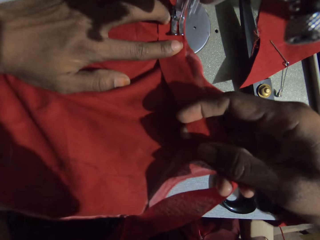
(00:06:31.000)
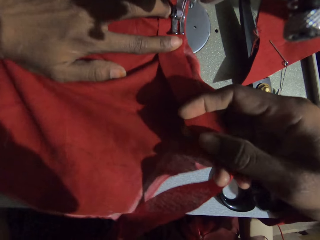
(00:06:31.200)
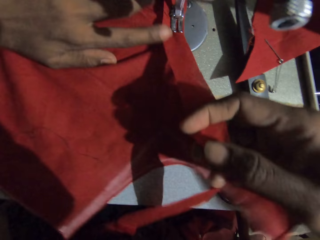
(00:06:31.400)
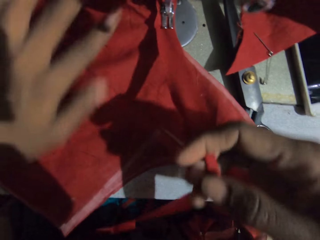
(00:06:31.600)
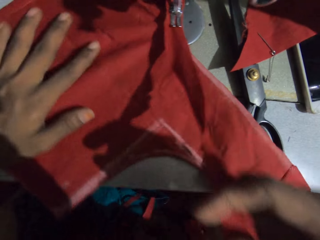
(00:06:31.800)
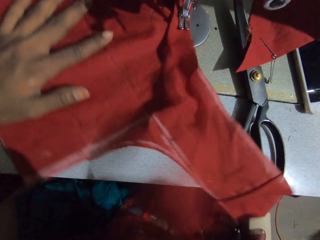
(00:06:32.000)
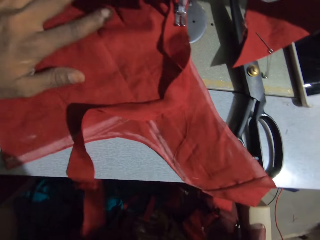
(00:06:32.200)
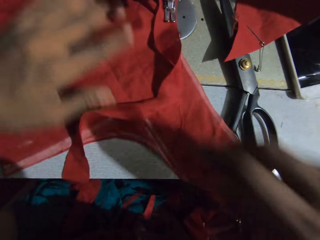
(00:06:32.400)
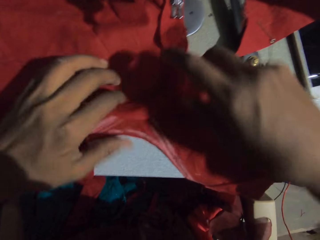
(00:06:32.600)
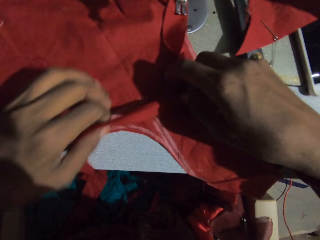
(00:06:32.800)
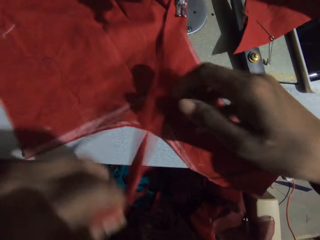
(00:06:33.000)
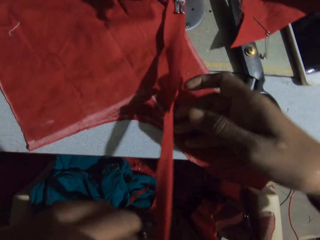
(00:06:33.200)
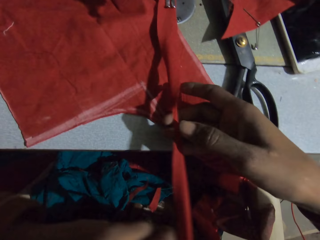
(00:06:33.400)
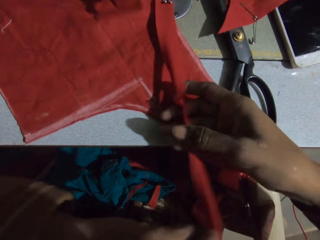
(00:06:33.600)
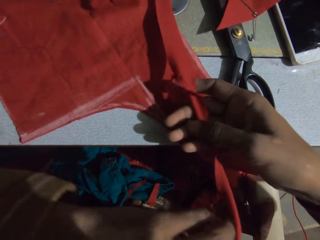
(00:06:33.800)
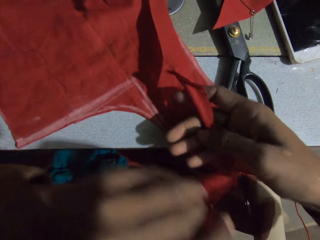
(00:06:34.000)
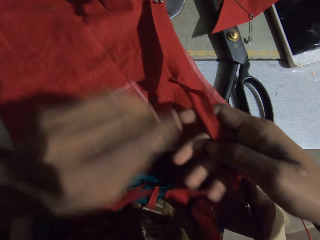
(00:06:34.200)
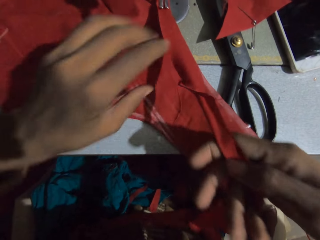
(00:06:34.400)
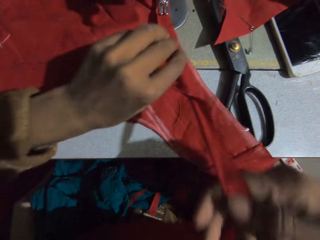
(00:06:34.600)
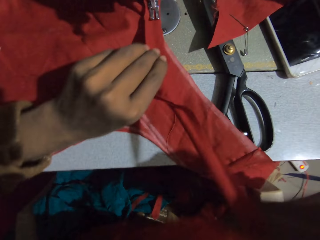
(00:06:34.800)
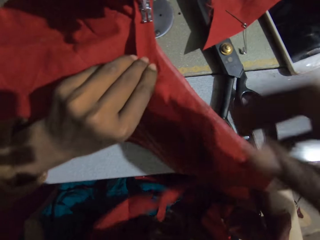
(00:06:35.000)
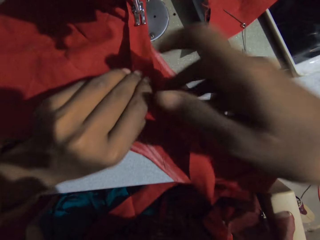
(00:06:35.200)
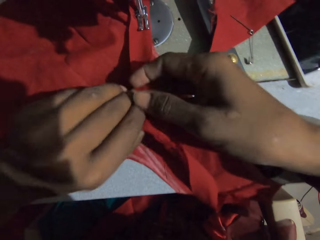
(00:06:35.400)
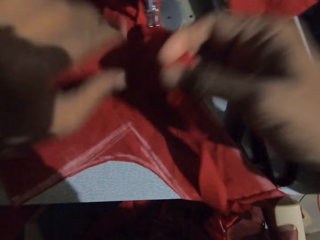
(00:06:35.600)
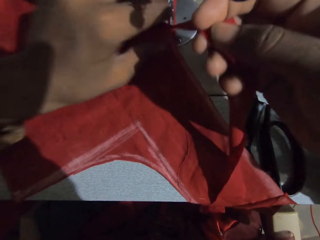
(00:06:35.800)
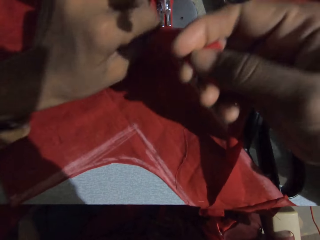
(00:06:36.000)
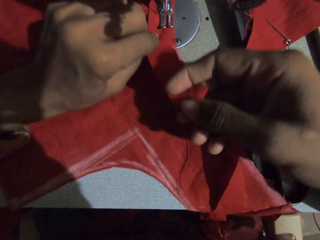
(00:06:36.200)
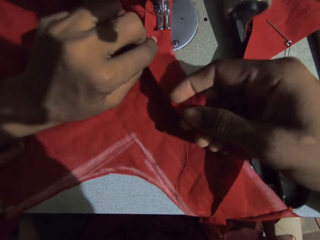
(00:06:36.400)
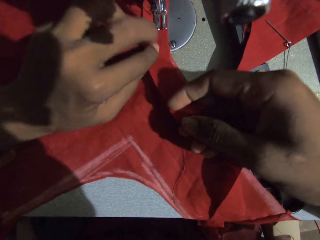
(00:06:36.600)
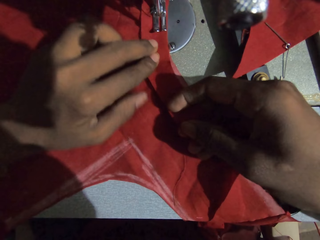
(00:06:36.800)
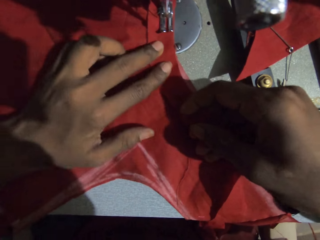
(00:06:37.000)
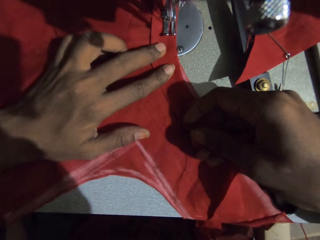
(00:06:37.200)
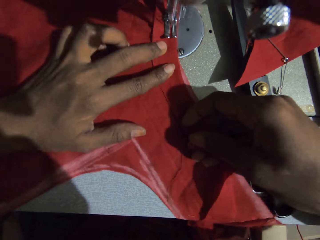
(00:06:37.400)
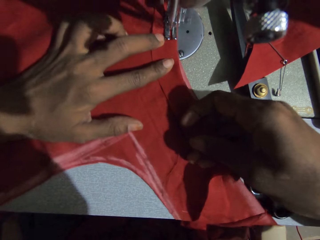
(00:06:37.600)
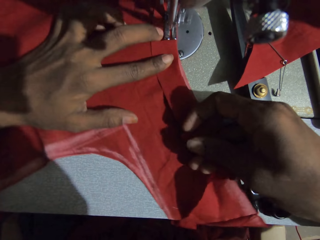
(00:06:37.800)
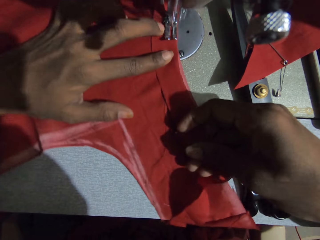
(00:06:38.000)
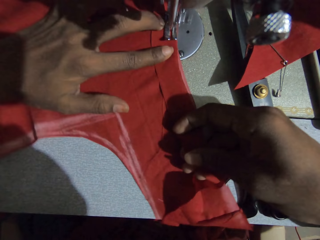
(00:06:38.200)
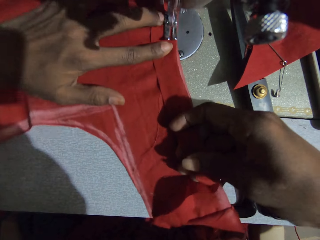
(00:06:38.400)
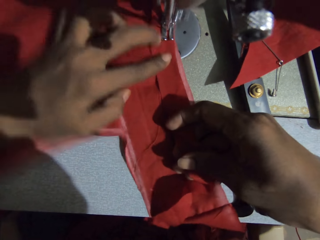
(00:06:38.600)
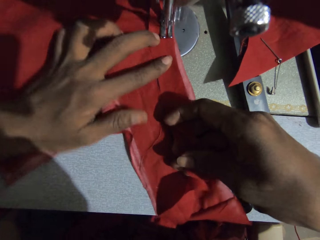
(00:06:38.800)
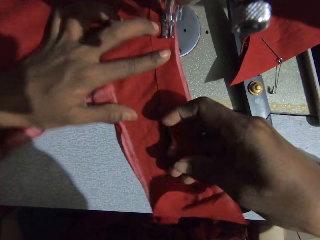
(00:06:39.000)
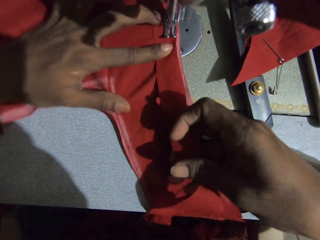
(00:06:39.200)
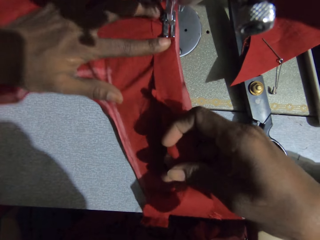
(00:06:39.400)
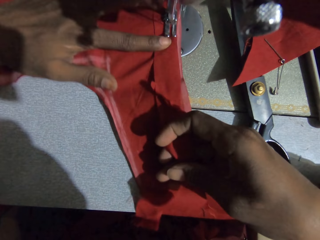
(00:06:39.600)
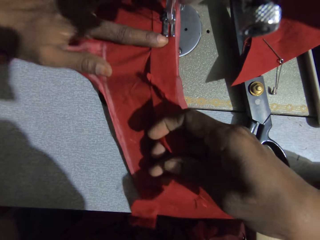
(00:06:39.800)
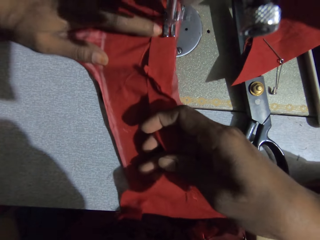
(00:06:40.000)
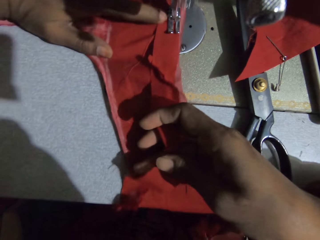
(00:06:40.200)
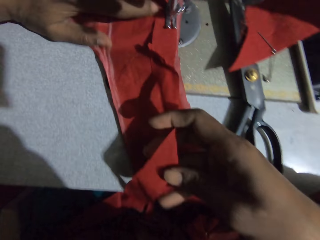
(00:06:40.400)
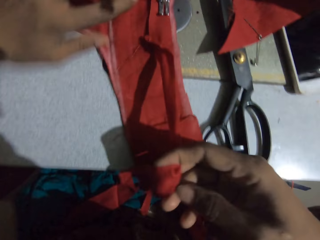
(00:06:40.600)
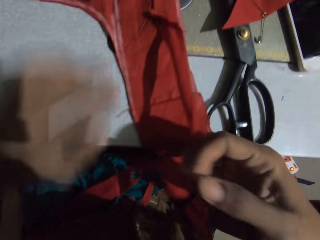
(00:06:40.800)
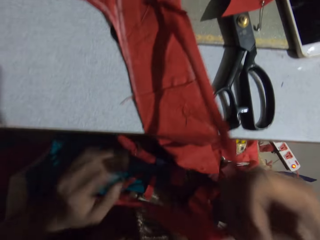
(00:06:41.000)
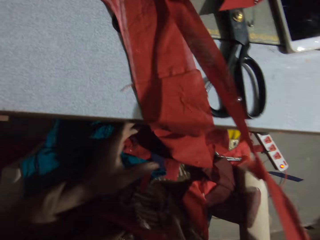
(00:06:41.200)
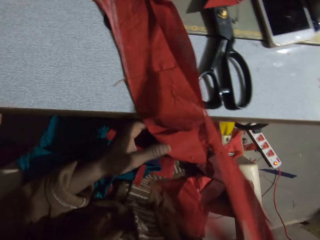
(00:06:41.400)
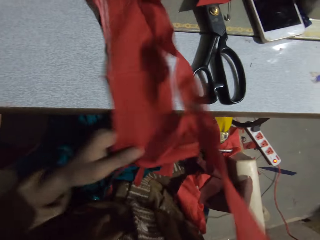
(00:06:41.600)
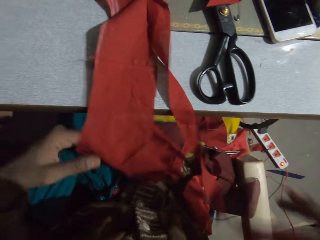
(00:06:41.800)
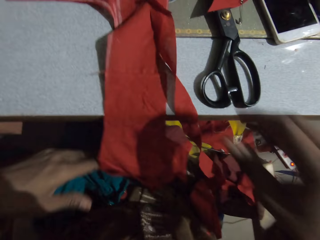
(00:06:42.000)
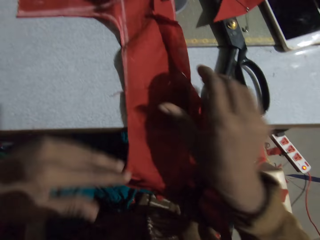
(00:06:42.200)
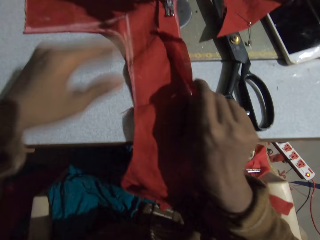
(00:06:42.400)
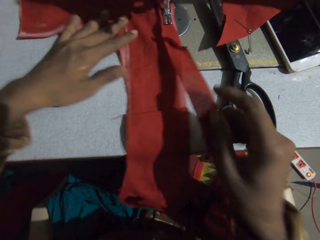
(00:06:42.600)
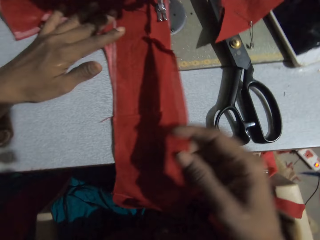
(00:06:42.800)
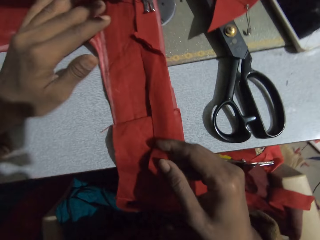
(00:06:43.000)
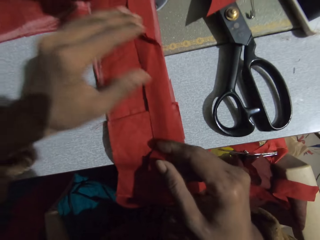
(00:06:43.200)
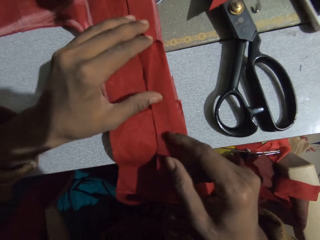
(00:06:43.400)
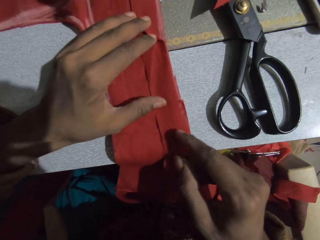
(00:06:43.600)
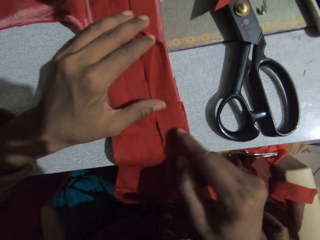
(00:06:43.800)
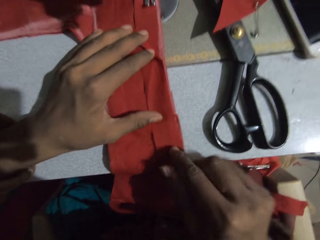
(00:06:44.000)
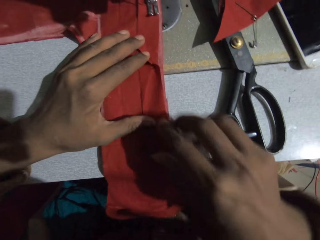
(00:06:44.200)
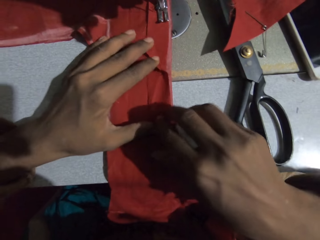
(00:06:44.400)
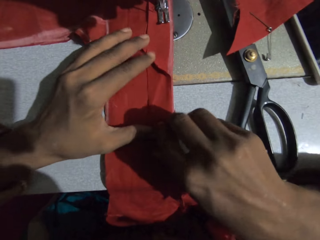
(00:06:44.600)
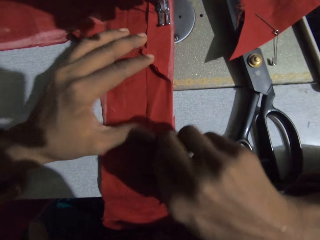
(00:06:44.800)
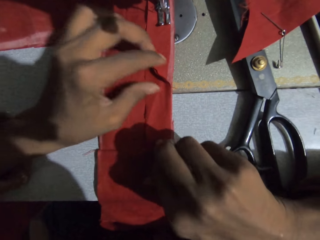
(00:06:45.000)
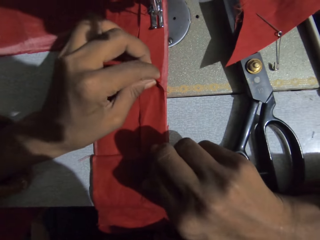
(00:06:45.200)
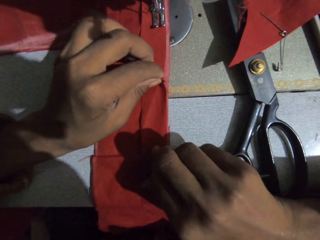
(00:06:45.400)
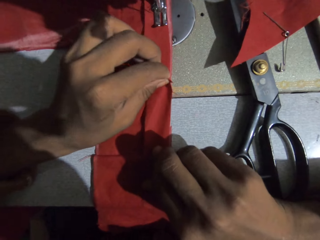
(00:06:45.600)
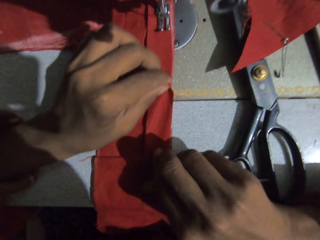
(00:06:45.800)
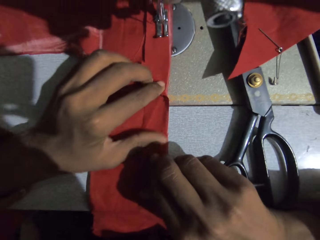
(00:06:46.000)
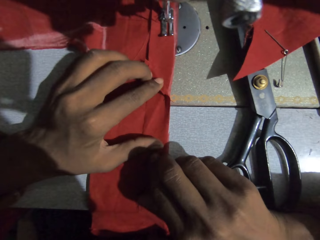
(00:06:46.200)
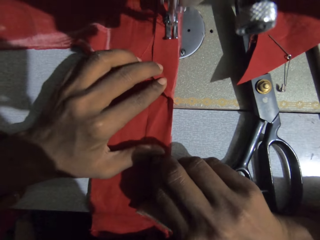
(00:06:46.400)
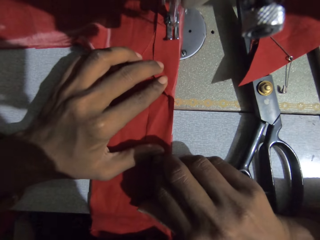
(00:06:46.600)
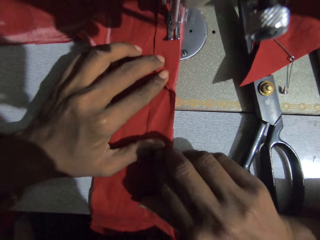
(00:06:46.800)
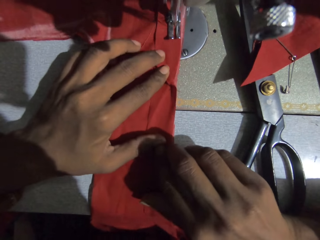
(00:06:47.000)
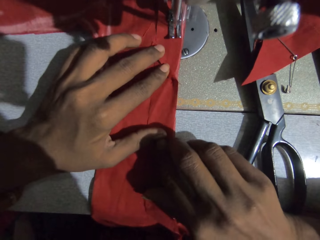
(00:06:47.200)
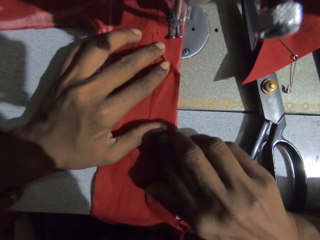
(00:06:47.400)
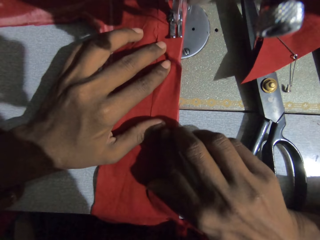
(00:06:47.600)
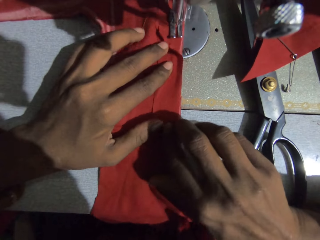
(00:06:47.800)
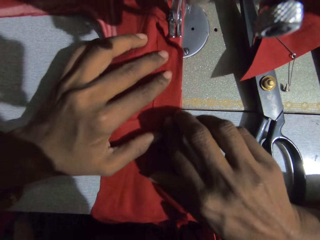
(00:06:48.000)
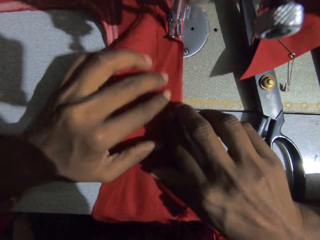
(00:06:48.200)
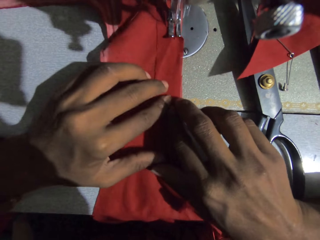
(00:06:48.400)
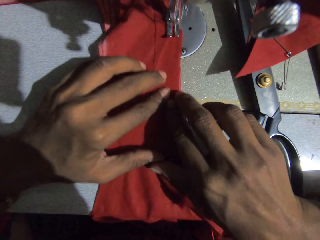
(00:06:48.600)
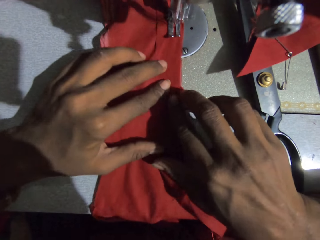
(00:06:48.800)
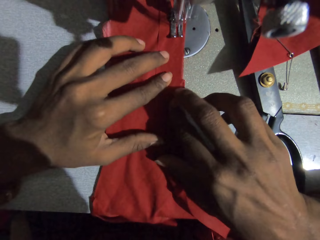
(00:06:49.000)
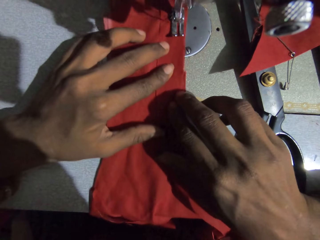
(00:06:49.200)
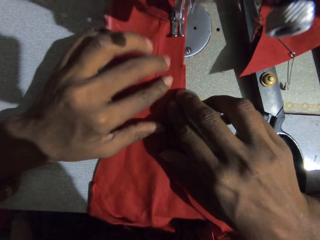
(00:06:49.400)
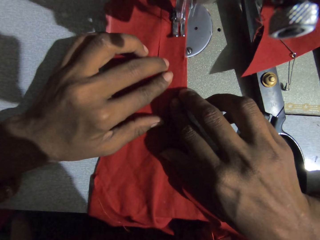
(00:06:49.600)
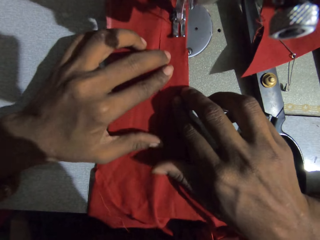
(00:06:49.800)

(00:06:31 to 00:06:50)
The camera wearer straightens the fabric. They sew the fabric. They adjust the fabric. They sew the fabric.

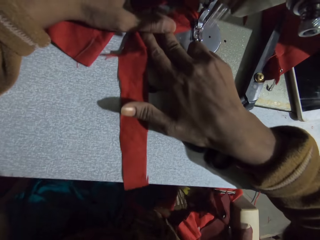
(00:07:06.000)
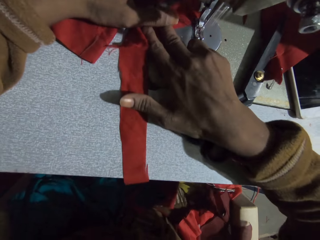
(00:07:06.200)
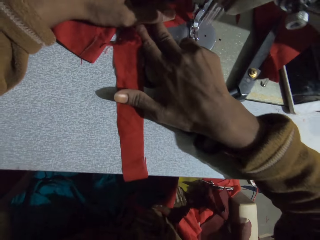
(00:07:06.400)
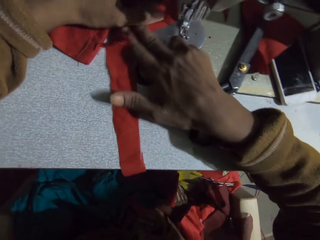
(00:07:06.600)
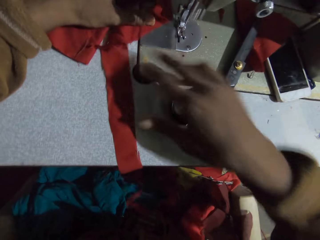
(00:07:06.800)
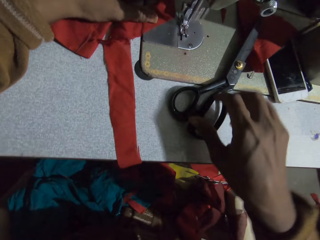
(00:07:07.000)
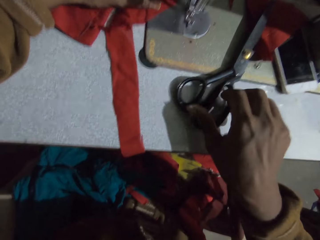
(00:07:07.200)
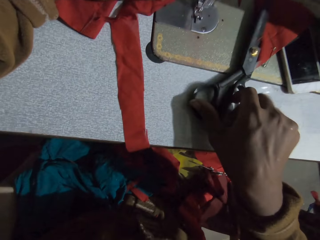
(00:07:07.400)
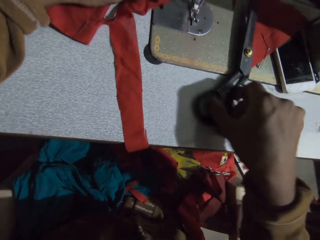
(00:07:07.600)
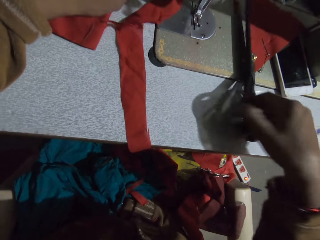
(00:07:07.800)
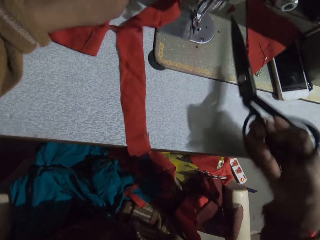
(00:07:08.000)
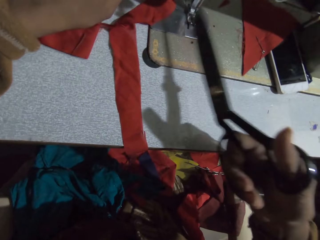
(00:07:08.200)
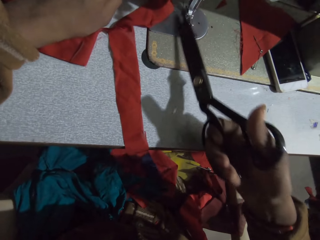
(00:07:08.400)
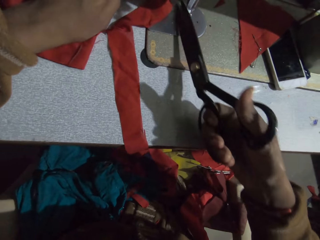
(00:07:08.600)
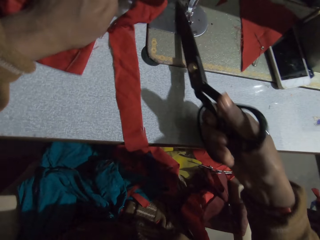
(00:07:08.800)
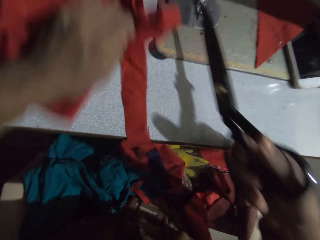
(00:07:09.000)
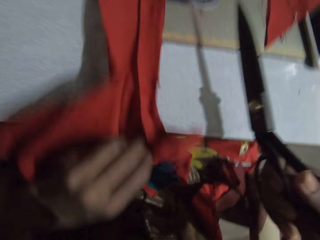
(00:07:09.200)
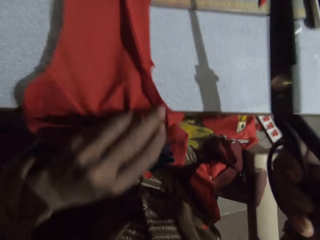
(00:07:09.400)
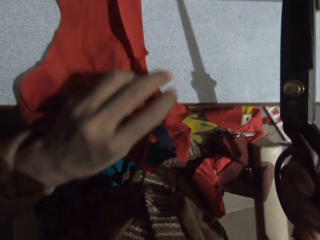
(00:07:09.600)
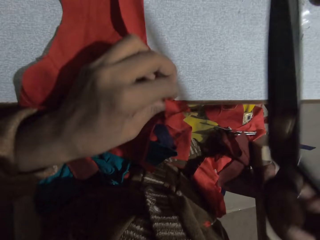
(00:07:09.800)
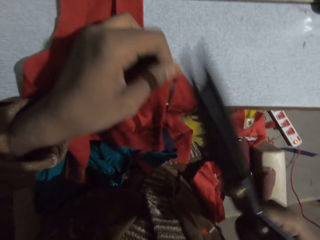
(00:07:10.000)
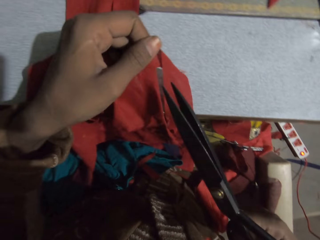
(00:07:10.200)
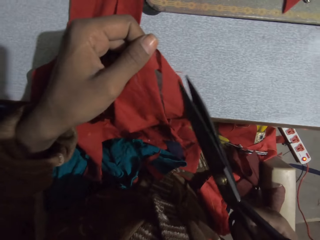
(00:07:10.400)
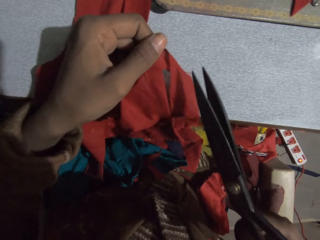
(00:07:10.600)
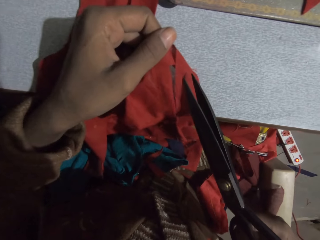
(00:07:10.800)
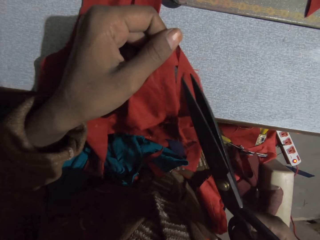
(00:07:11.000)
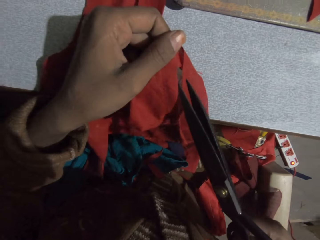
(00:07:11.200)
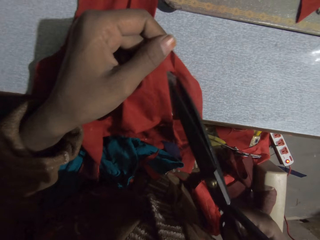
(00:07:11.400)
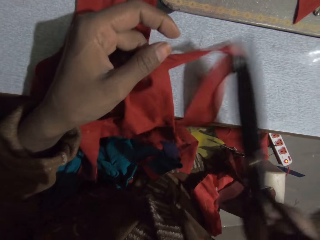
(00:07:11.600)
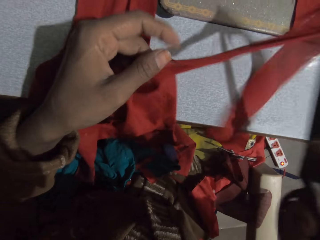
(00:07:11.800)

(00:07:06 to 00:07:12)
The camera wearer picks up scissors. They cut the thread from the fabric. They pull the fabric from the sewing machine.
